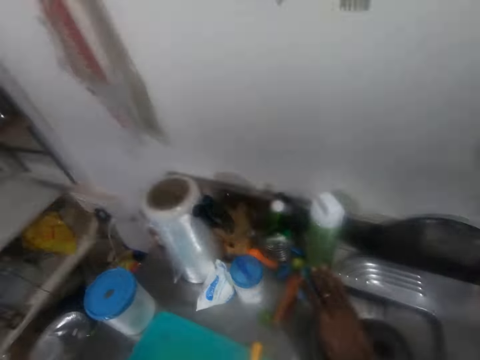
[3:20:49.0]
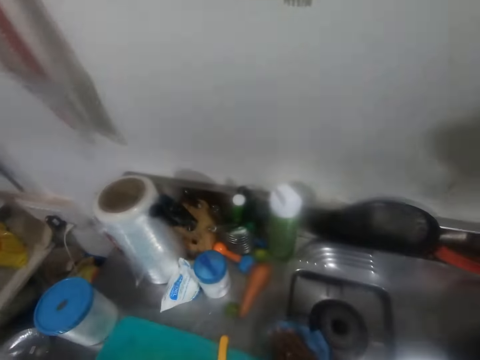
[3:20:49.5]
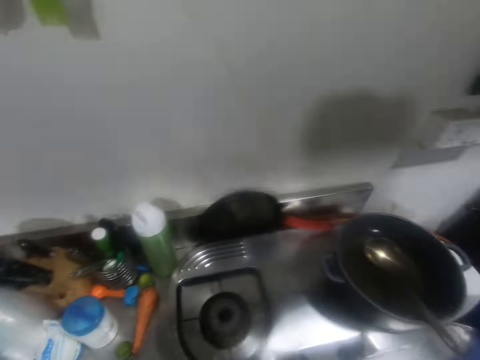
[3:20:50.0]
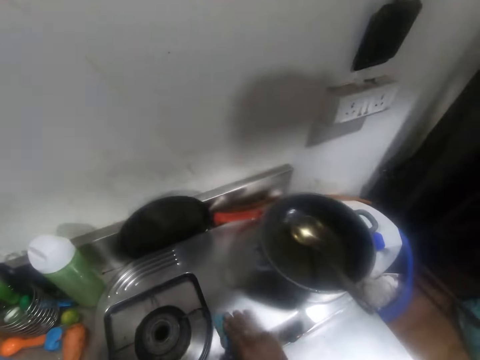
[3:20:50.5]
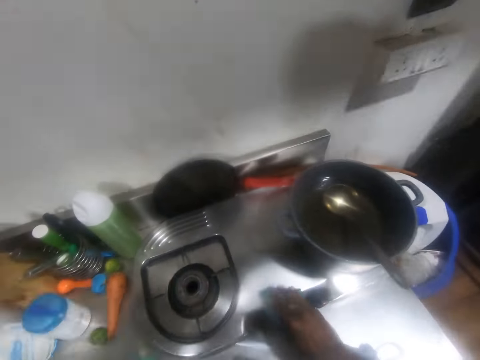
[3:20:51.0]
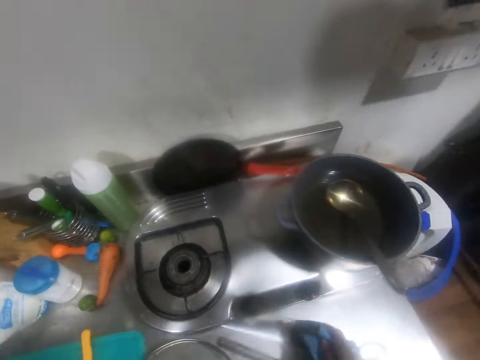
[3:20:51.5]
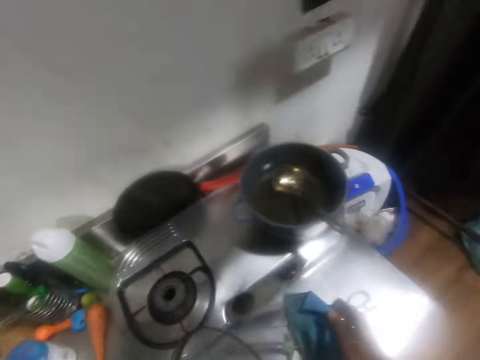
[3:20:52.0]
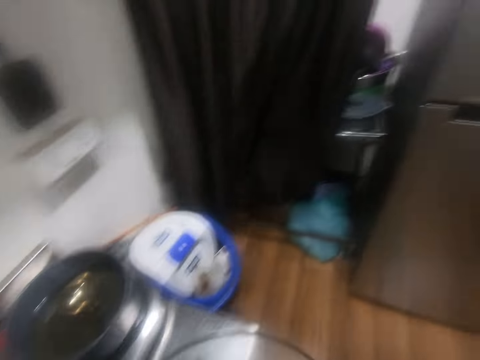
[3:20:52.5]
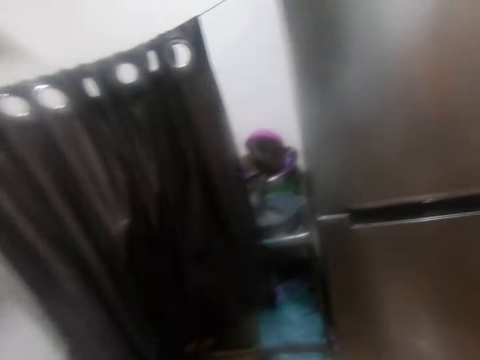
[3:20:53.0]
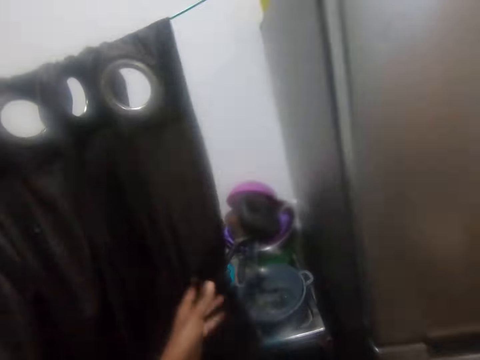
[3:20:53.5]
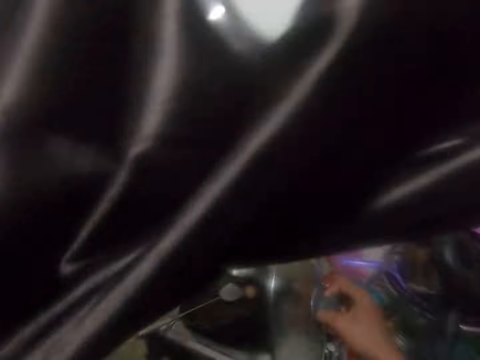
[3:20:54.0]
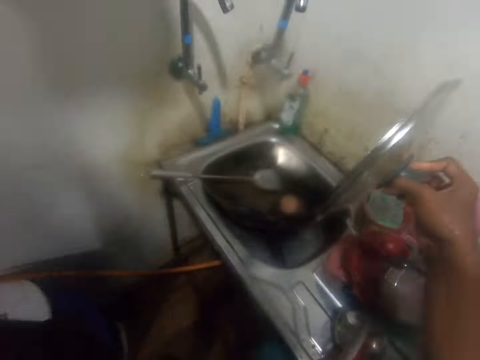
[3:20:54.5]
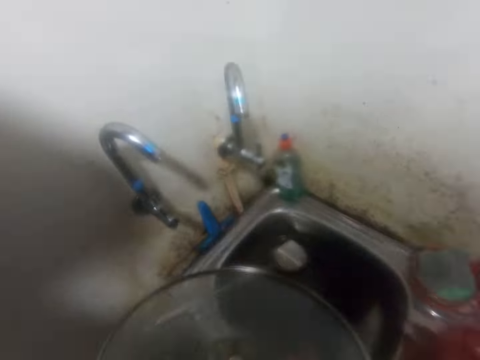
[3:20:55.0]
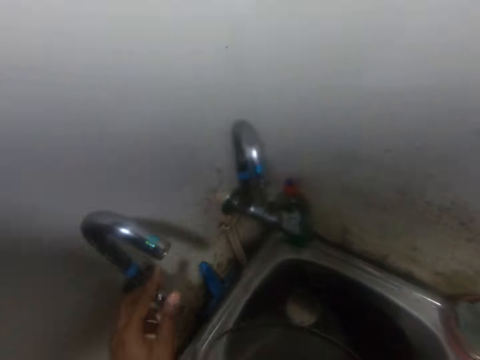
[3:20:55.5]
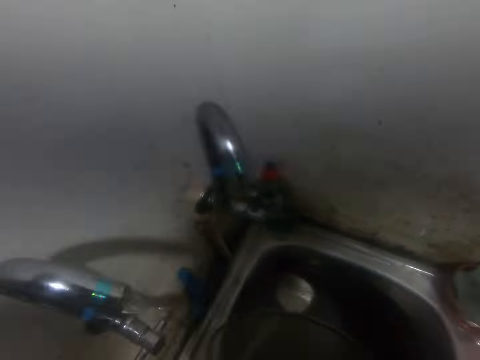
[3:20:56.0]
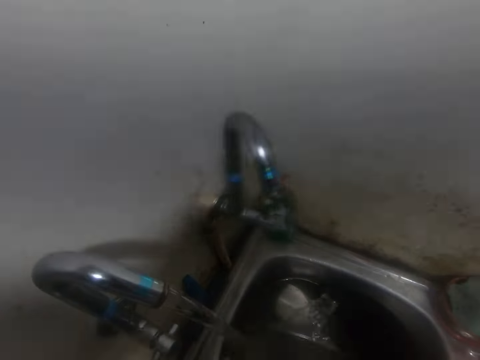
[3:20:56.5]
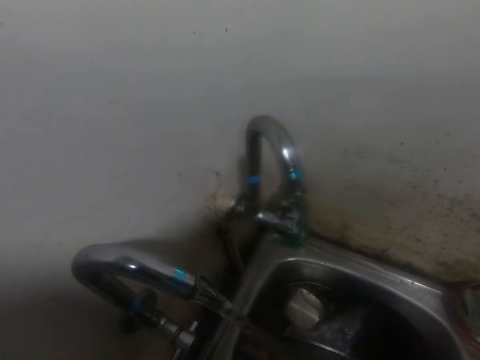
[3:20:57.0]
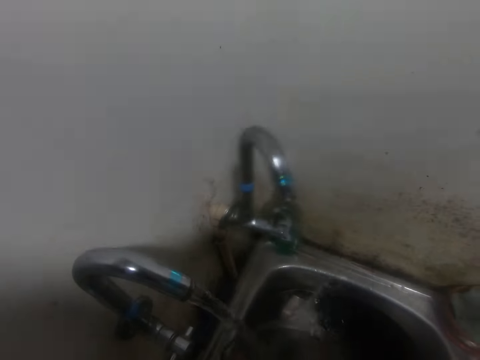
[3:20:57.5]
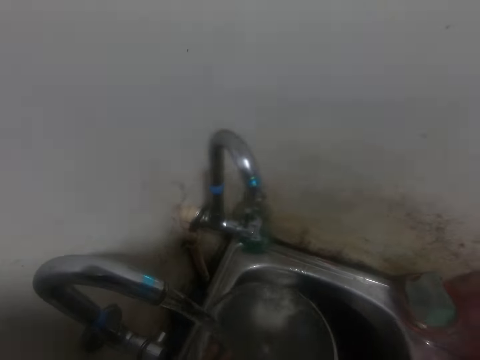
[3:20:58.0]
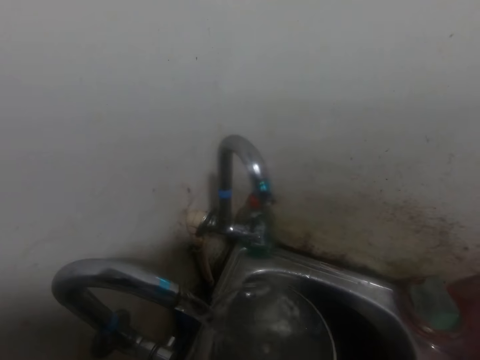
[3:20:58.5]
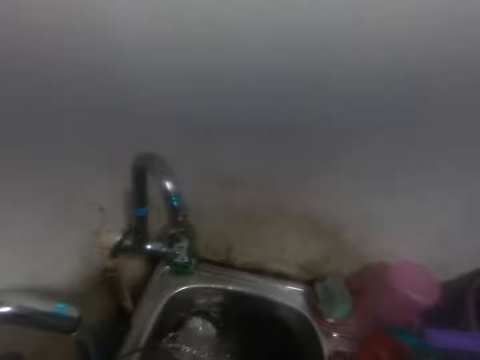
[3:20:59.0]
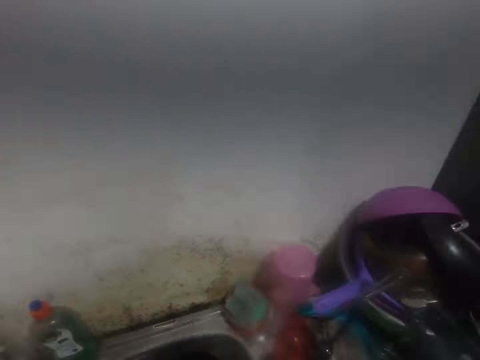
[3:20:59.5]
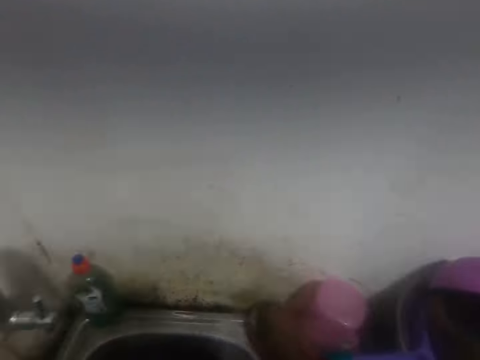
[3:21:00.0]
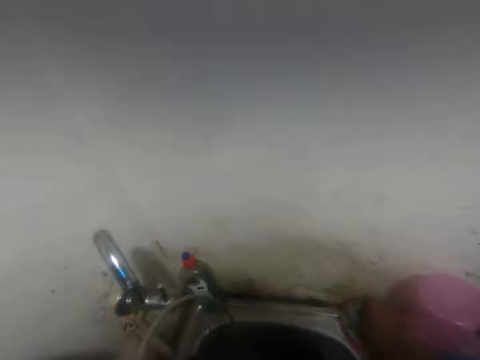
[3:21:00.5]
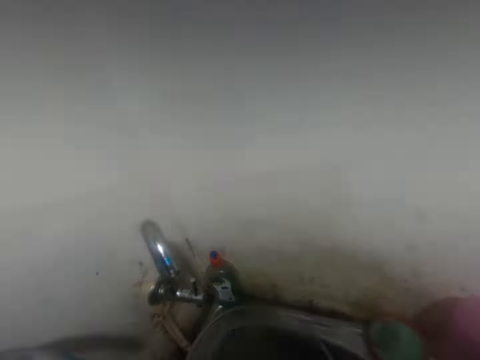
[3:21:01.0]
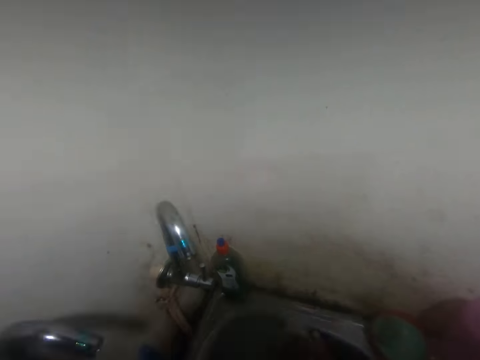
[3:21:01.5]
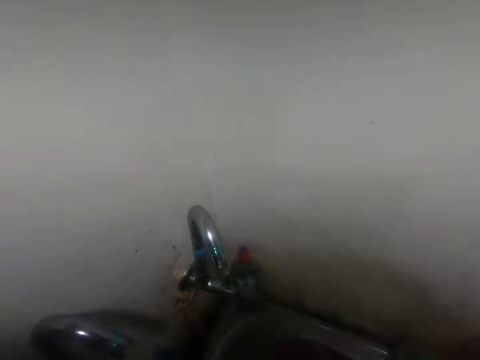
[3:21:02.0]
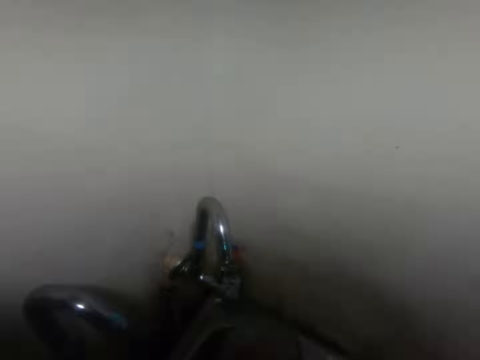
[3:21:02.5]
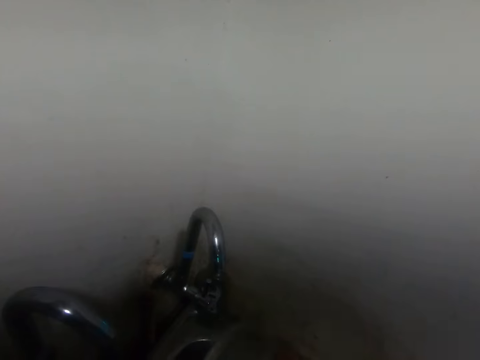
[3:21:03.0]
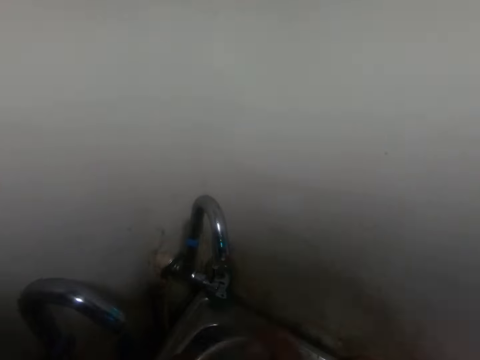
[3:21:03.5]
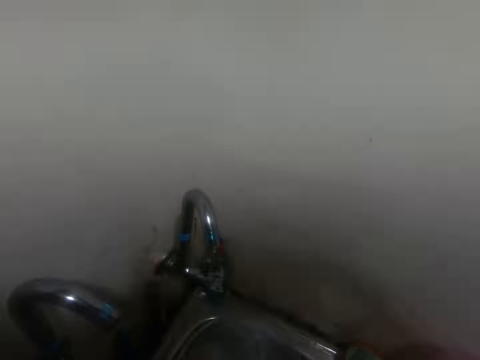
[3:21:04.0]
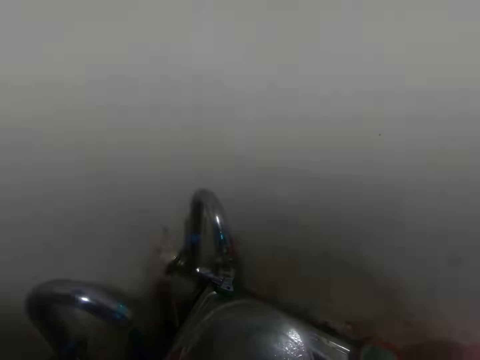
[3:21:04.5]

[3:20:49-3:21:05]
The camera wearer places the wipe cloth on a stainless steel table with his right hand. He walks around a room. He pushes aside the curtain with his left hand. He drops a pot lid in the sink with his right hand. He opens the tap with his left hand. He picks up a kitchen sponge from the sink top with his right hand. He washes the pot lid in his left hand with the kitchen sponge in his right hand.

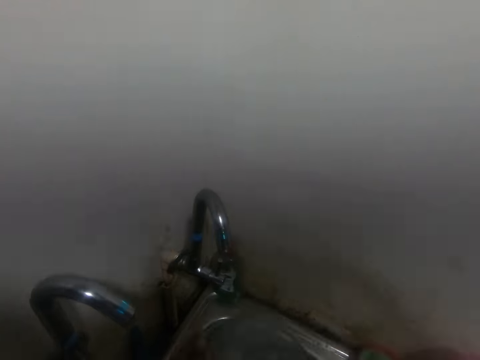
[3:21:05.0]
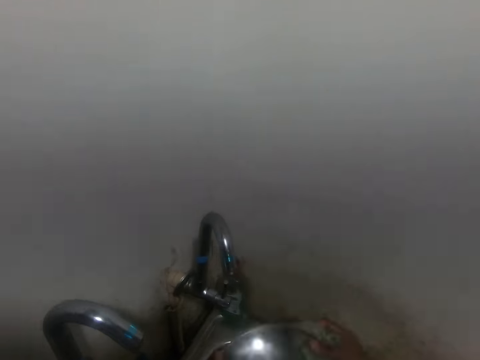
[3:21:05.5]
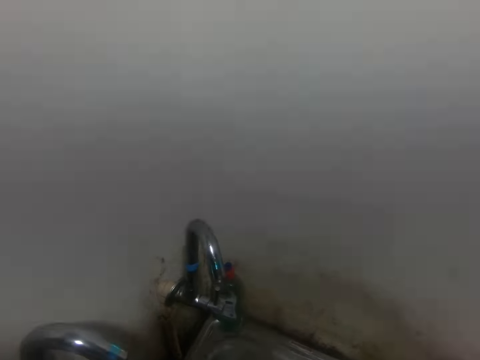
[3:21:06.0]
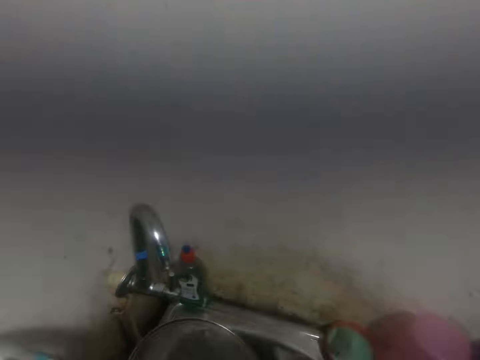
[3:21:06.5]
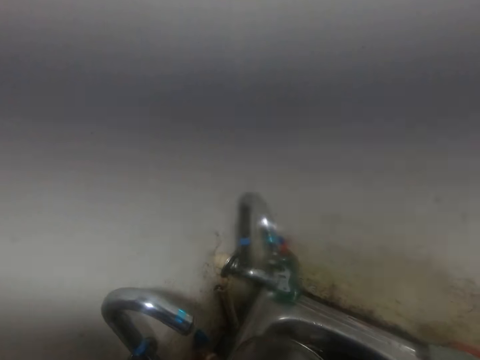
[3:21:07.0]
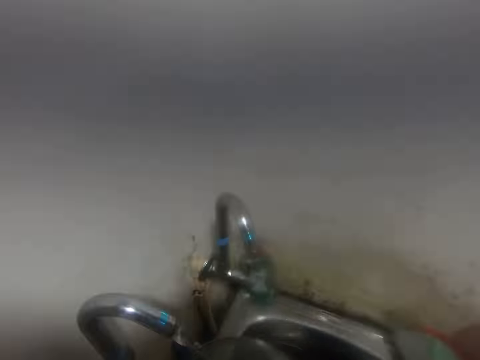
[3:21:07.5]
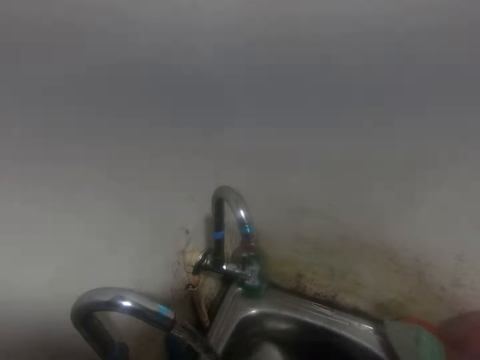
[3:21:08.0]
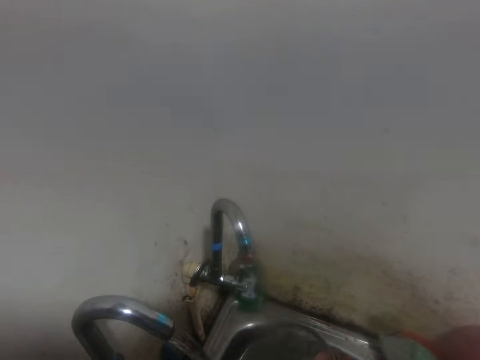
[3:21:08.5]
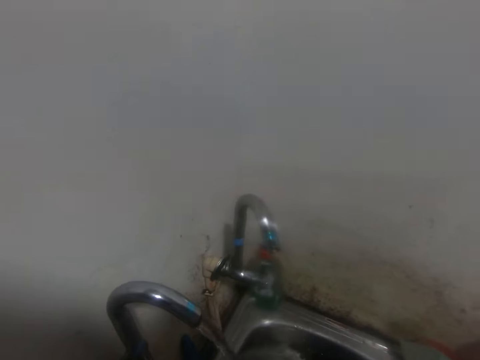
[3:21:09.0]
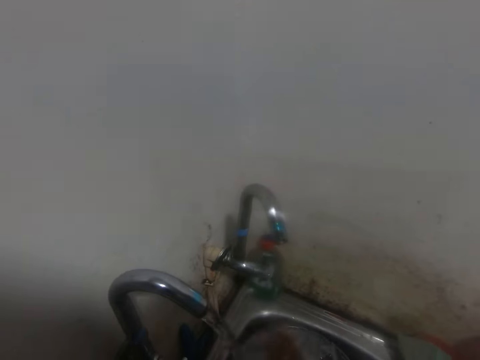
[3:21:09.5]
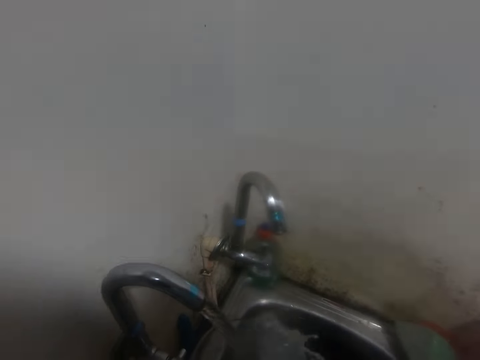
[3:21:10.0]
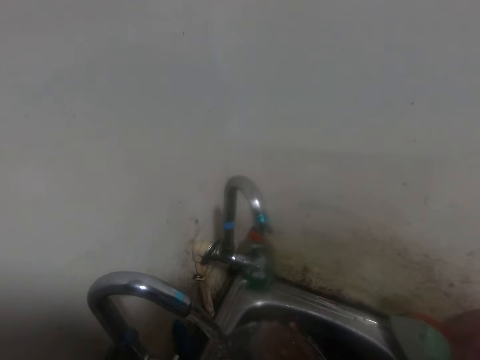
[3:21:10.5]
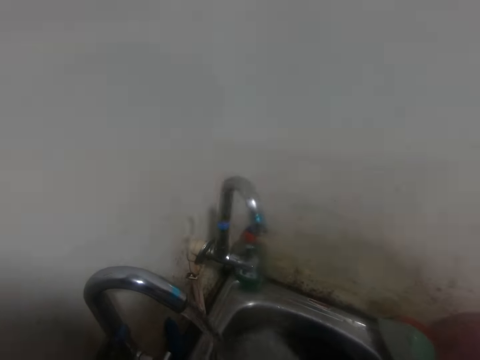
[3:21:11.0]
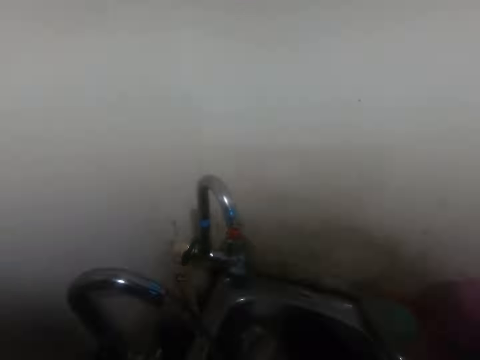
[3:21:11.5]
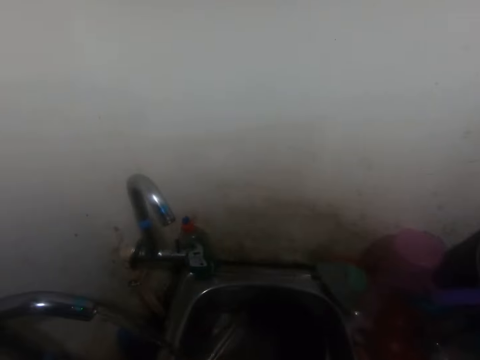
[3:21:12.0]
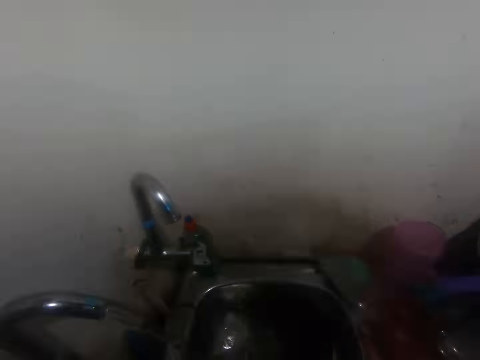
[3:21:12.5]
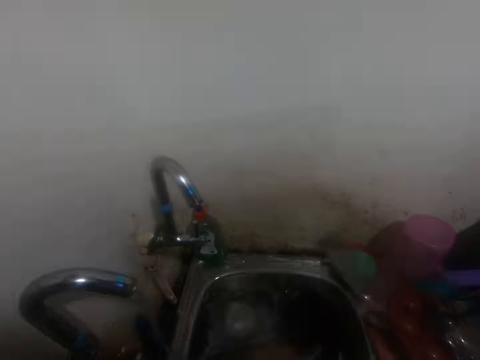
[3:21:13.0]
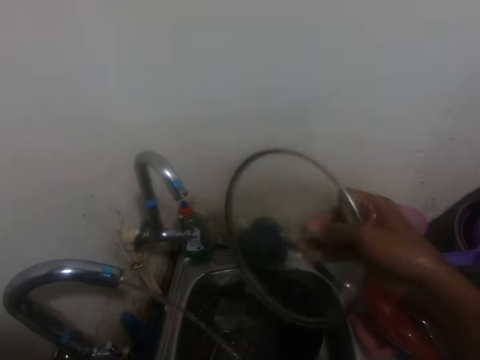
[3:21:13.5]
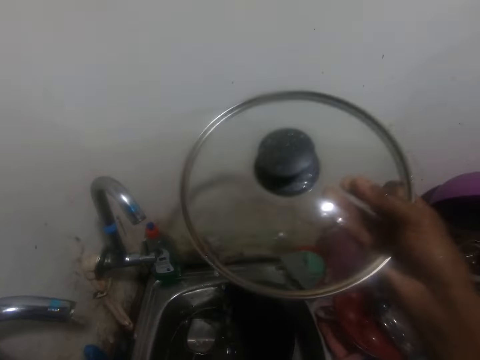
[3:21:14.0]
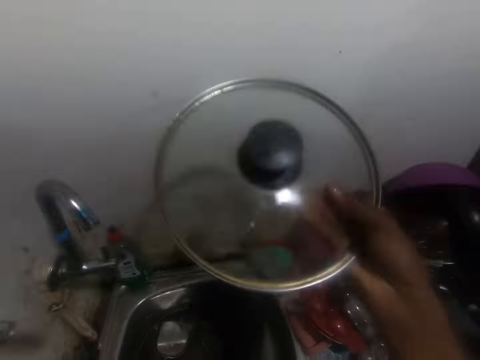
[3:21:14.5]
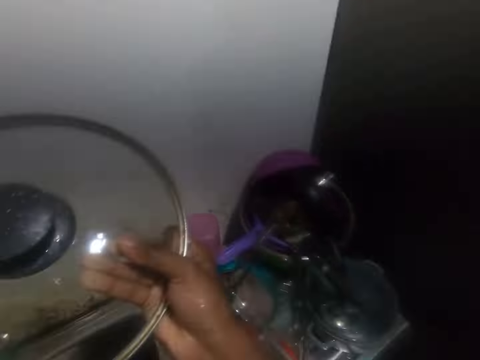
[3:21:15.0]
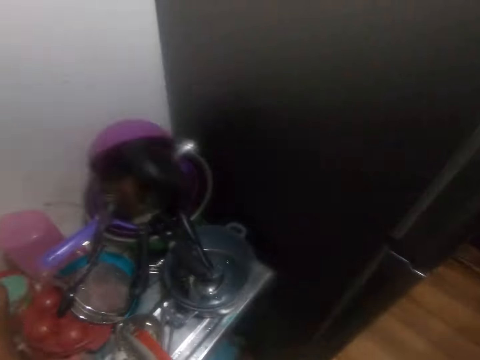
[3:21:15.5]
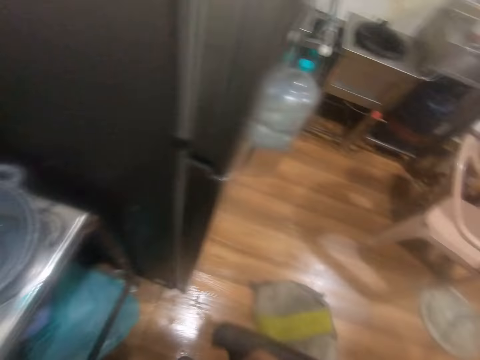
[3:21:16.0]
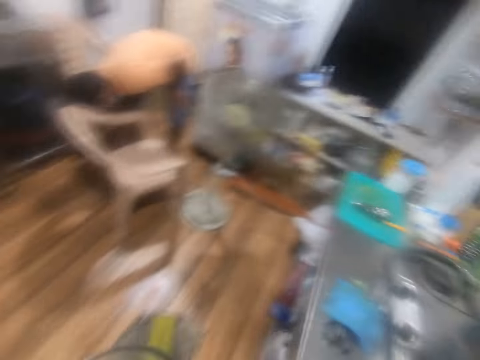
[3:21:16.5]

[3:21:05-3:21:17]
The camera wearer drops the kitchen sponge on the sink top with his right hand. He rinses the pot lid with both hands. He shakes water off the pot lid with his right hand. He walks around a room.
